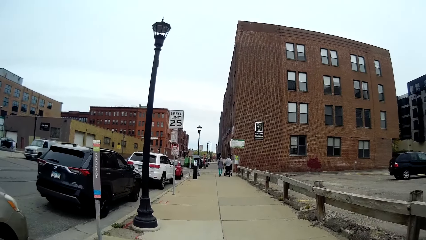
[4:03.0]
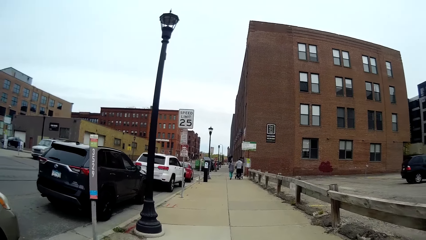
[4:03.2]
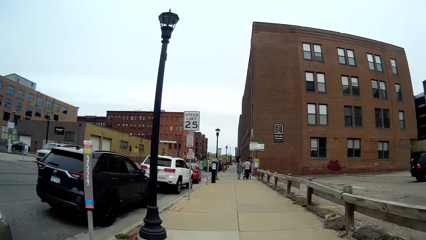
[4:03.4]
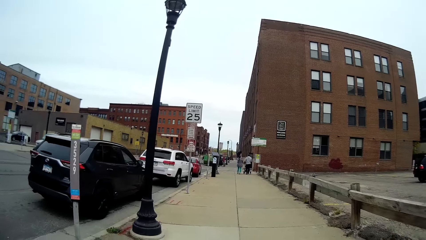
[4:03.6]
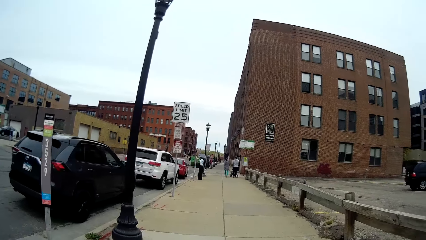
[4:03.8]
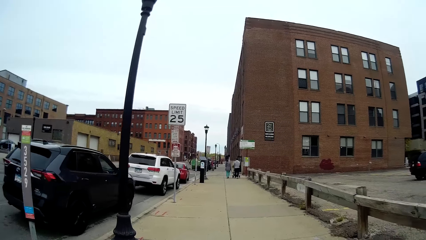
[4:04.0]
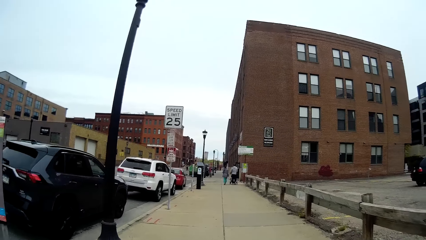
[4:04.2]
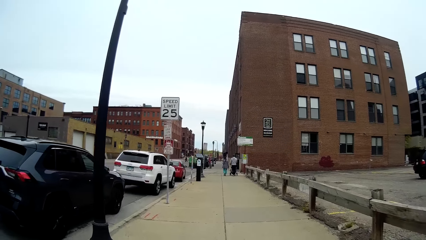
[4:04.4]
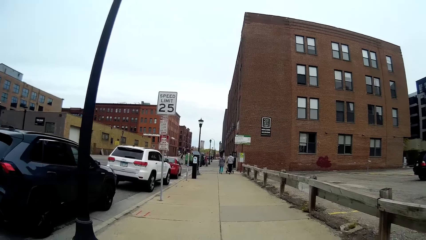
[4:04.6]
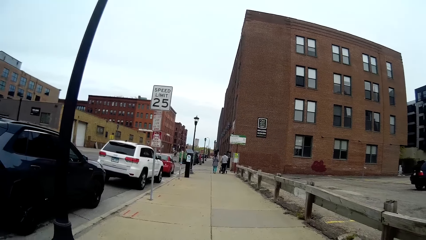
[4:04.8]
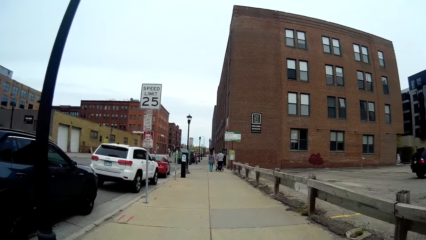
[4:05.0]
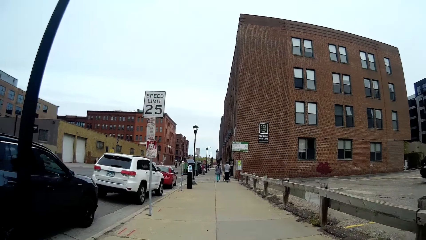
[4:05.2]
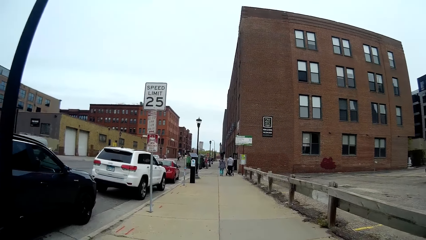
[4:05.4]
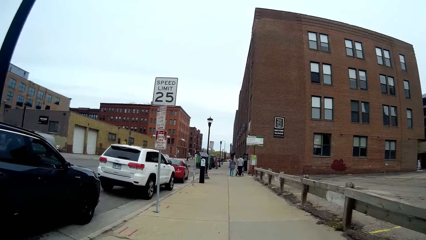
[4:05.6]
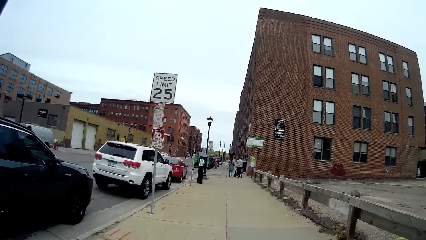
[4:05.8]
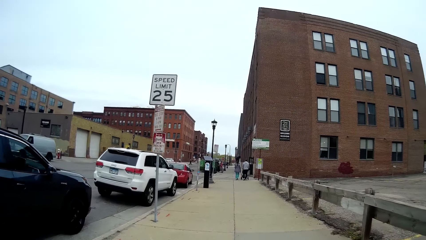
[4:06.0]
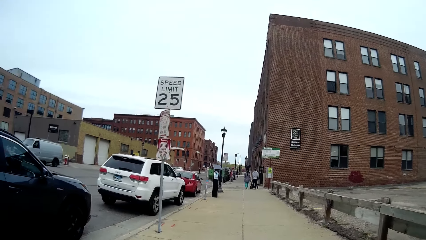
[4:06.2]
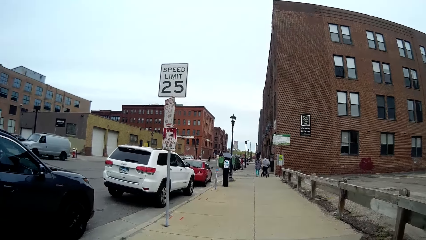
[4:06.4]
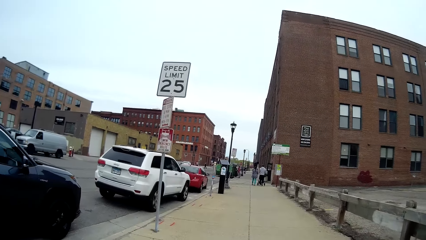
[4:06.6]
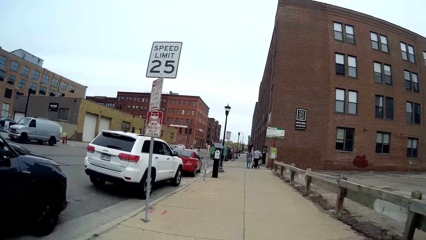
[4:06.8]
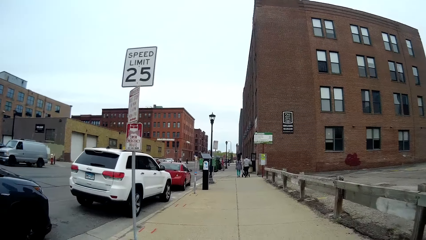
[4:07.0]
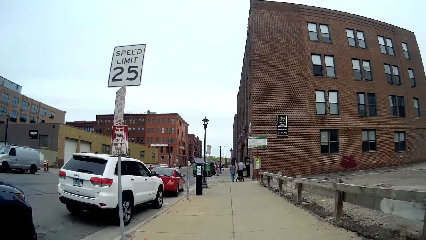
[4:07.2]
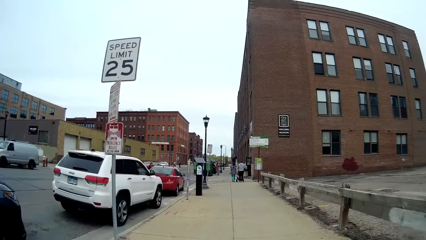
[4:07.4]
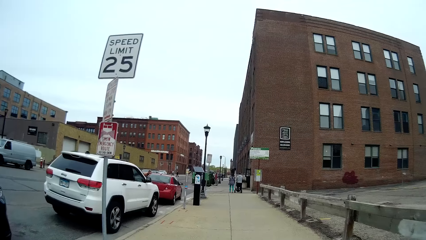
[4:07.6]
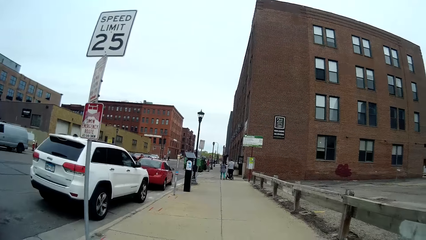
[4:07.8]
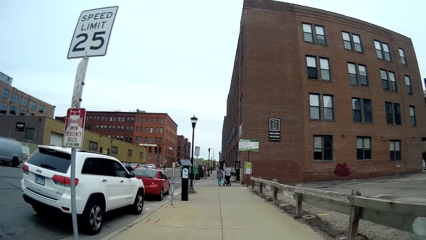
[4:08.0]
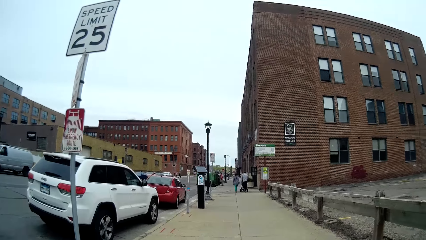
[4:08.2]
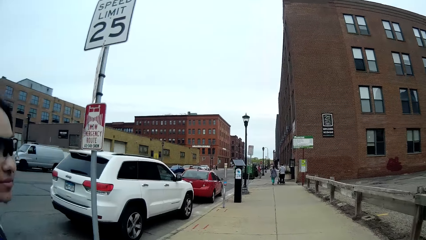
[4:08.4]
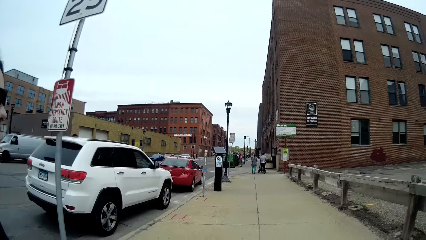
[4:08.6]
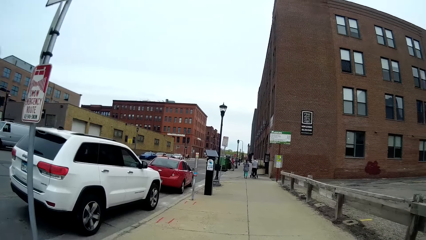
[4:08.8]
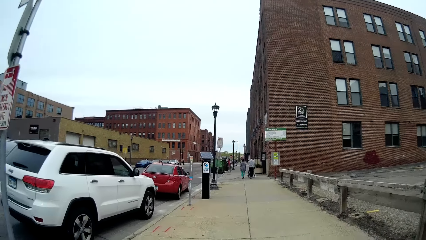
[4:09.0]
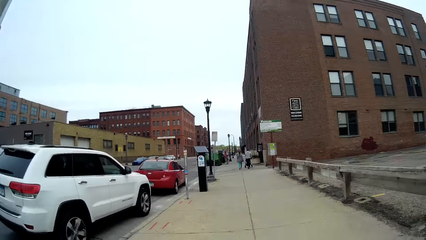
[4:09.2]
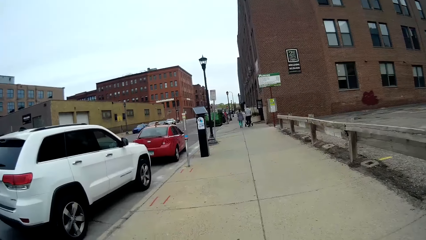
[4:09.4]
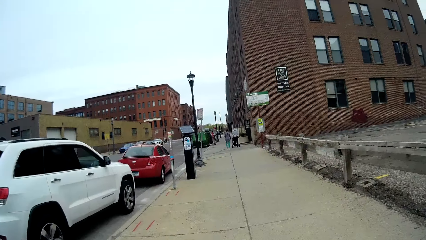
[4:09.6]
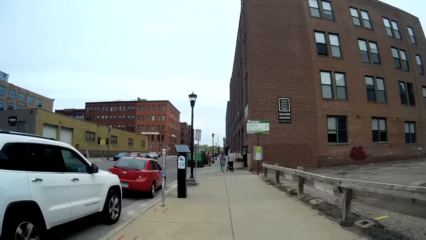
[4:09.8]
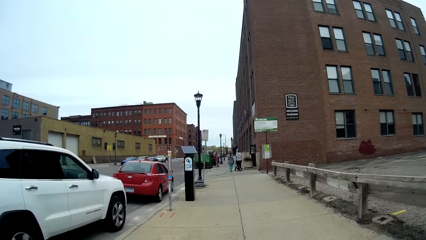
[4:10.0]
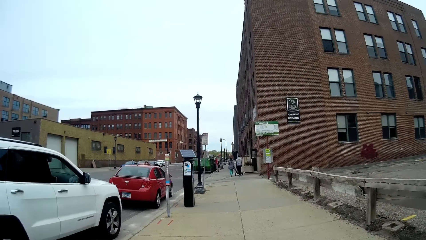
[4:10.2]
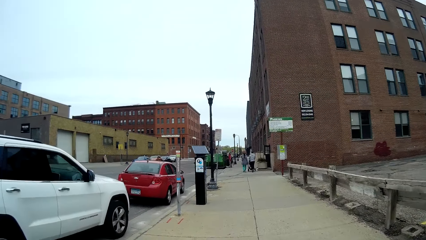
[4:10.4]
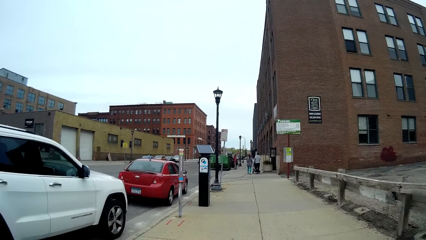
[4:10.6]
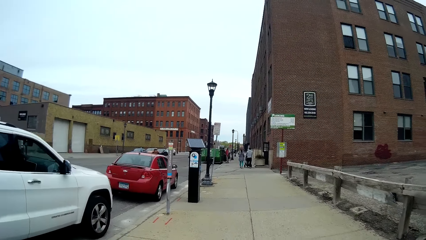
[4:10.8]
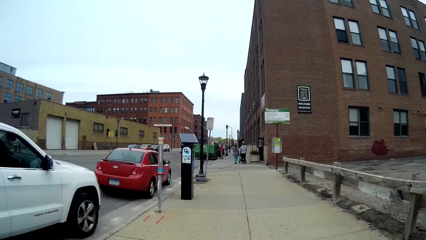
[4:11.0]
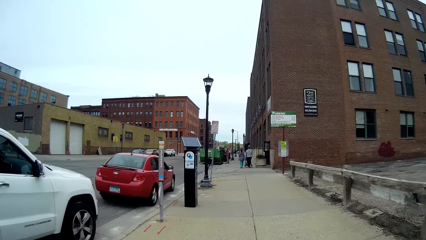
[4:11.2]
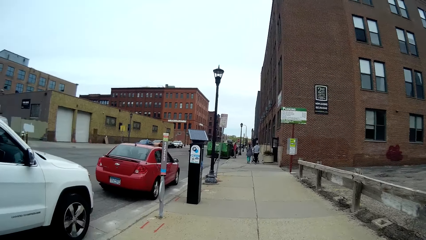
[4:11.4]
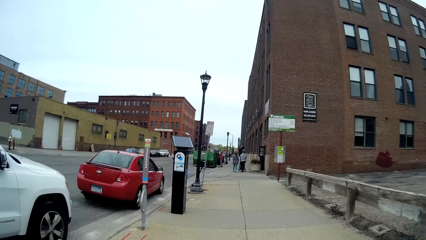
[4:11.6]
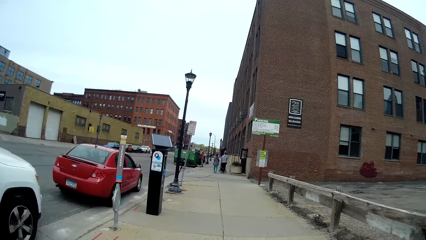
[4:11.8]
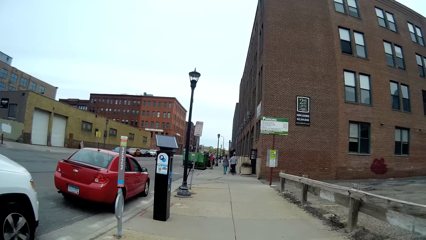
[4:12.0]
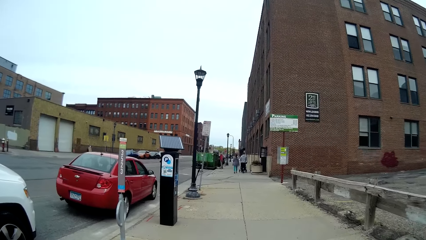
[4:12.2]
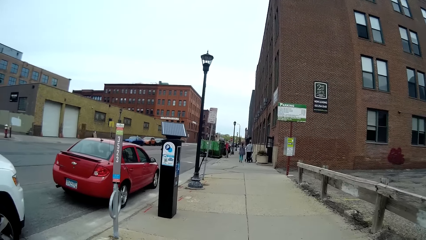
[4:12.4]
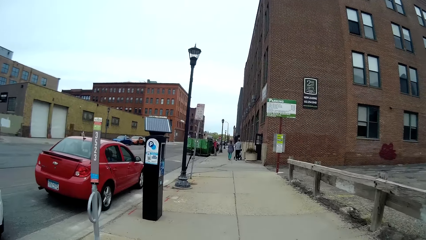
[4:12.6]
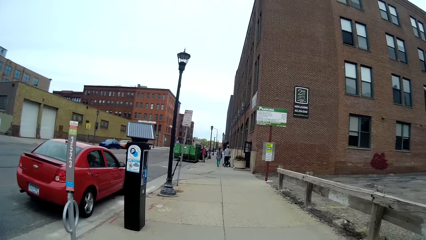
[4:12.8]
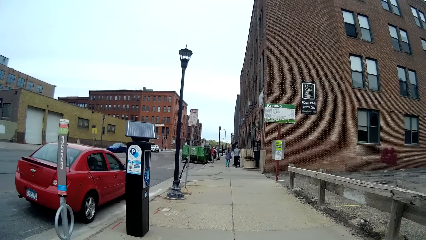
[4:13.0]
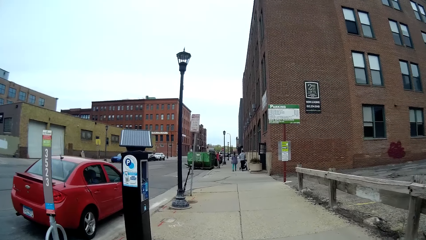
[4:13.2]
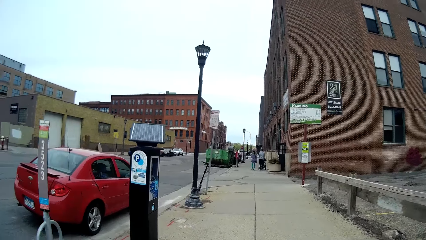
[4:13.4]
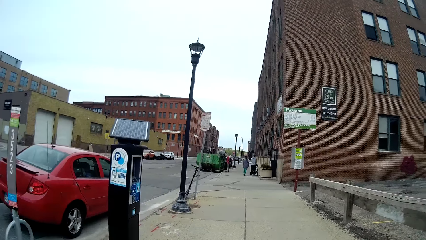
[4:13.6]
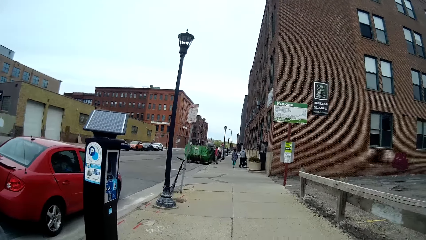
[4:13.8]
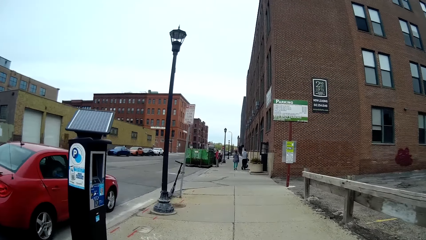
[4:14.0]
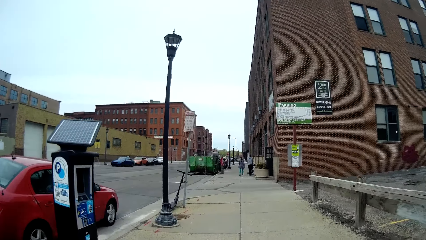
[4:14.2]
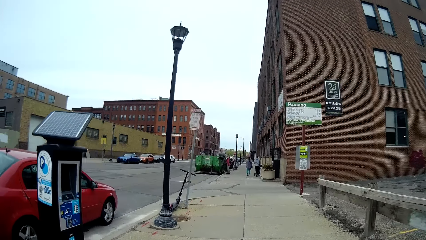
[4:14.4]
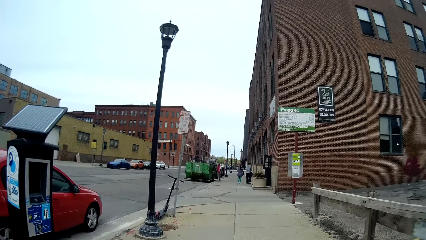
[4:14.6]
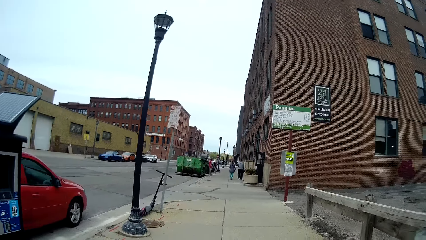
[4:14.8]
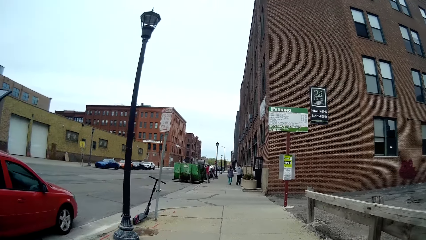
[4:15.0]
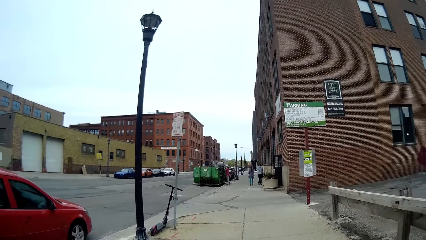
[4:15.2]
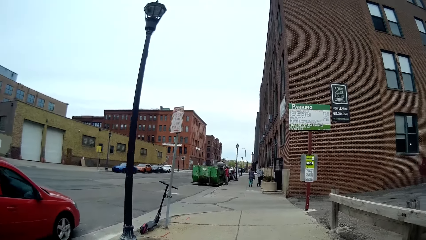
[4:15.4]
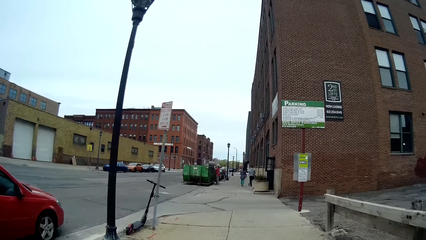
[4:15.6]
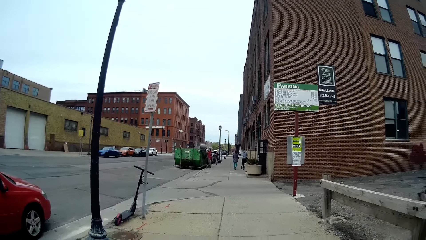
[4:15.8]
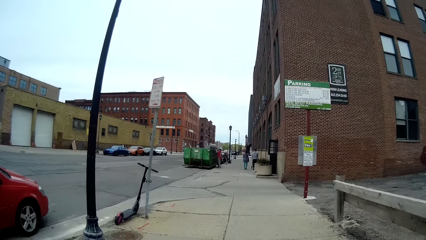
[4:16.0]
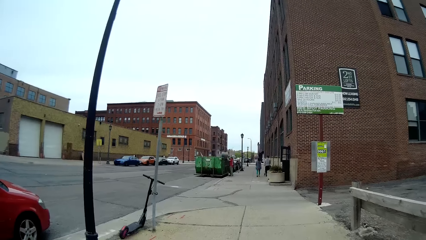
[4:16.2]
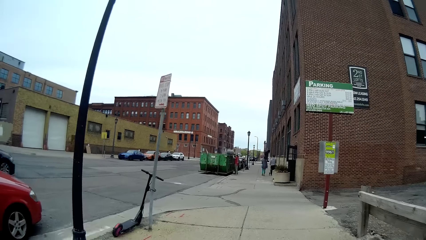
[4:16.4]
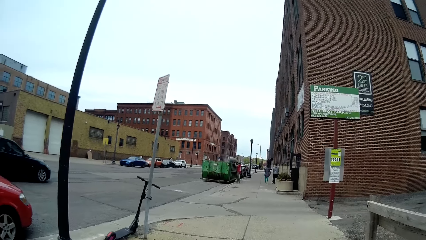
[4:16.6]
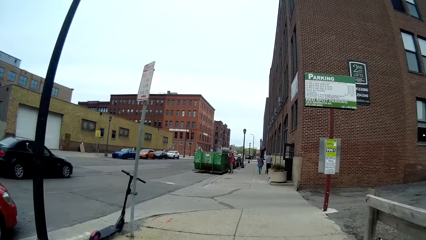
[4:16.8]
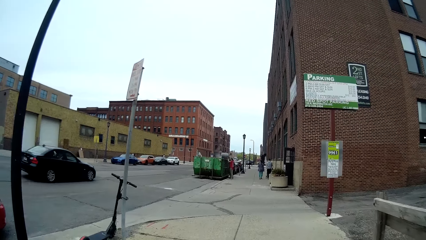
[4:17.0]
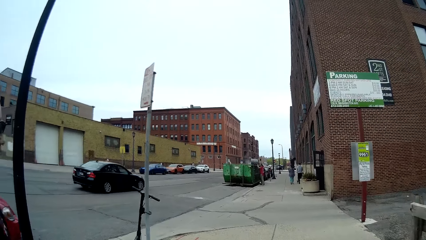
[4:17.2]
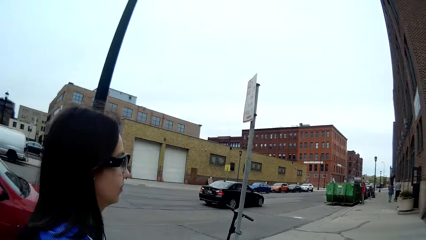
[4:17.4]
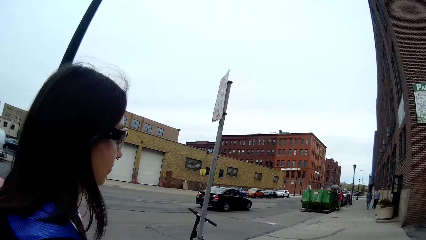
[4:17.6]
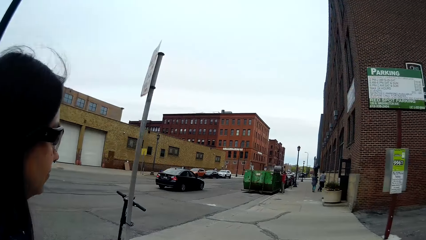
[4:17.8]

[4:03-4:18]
A car drives past the camera wearer.
